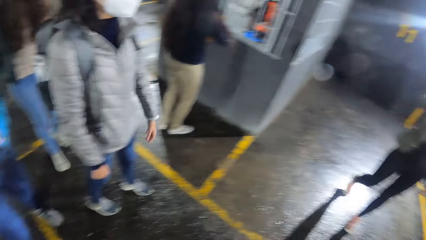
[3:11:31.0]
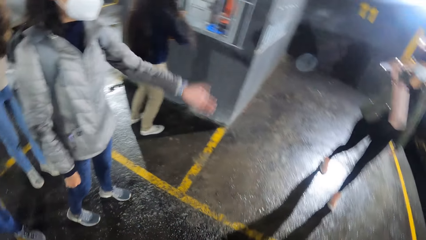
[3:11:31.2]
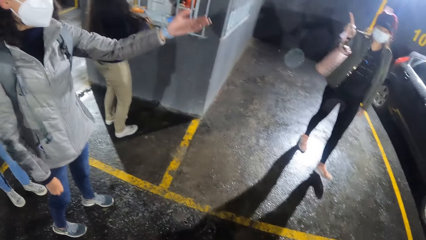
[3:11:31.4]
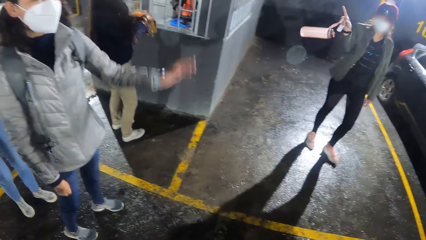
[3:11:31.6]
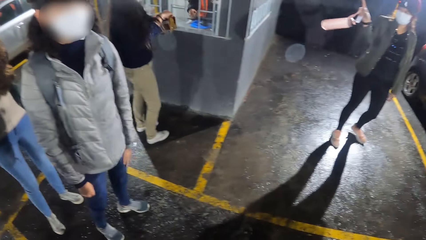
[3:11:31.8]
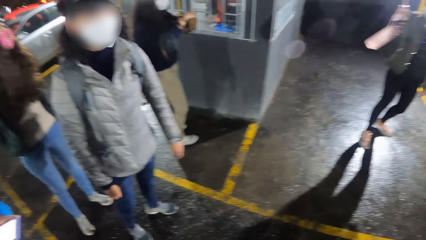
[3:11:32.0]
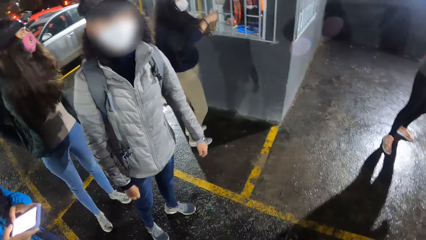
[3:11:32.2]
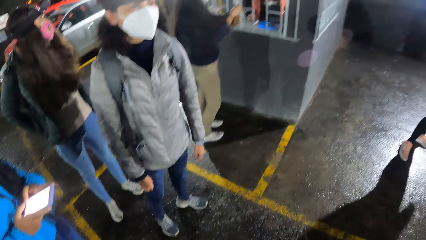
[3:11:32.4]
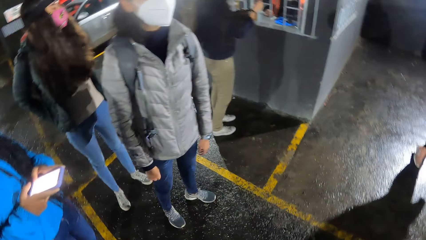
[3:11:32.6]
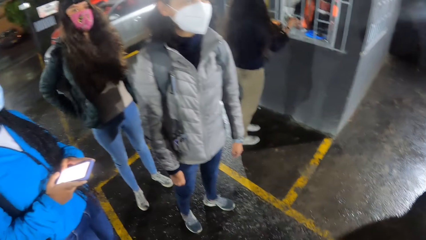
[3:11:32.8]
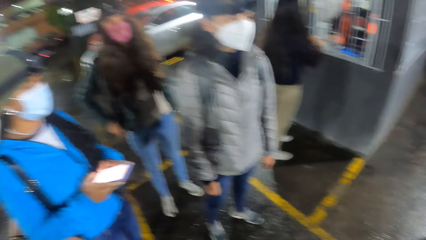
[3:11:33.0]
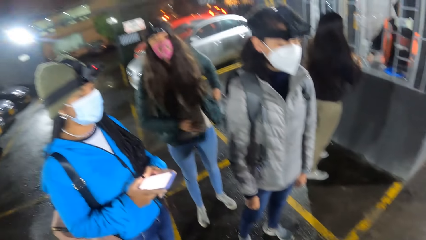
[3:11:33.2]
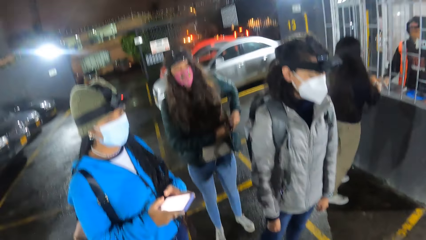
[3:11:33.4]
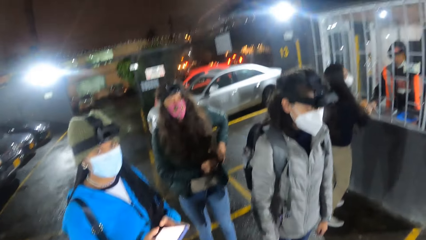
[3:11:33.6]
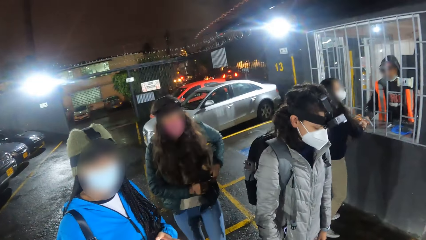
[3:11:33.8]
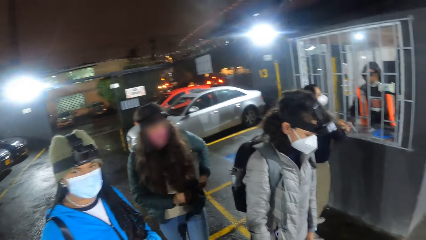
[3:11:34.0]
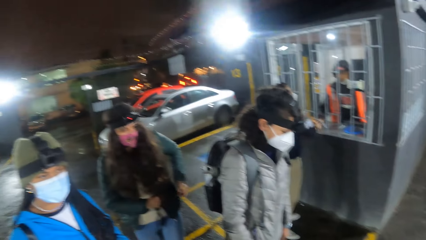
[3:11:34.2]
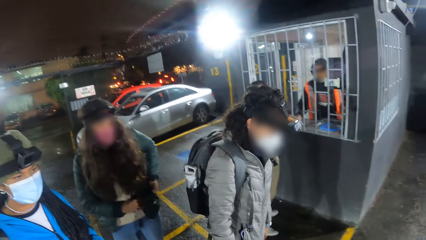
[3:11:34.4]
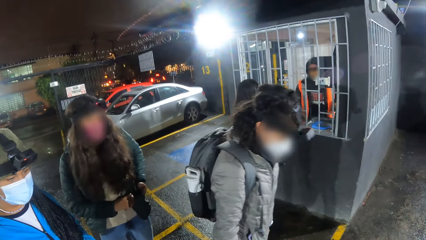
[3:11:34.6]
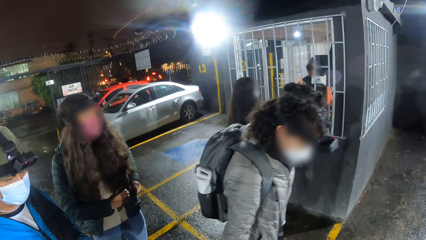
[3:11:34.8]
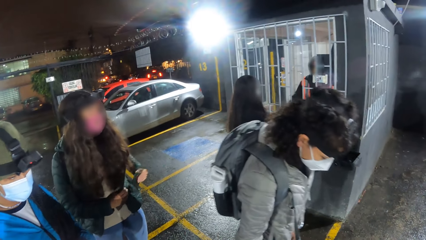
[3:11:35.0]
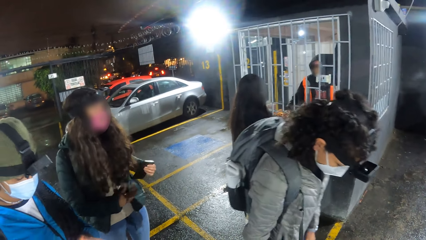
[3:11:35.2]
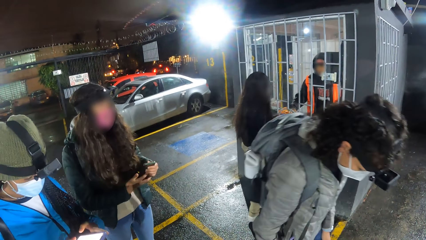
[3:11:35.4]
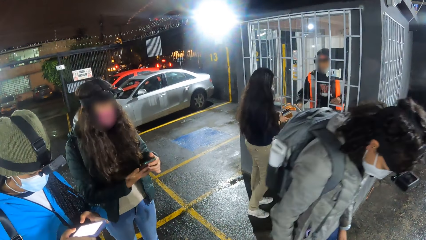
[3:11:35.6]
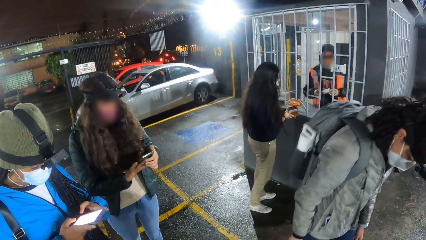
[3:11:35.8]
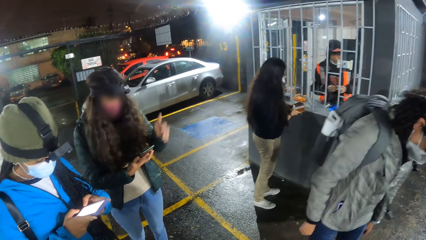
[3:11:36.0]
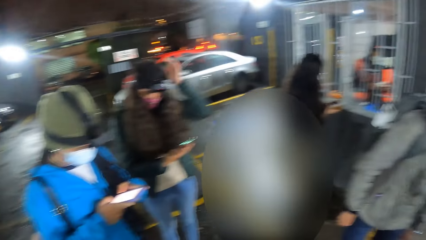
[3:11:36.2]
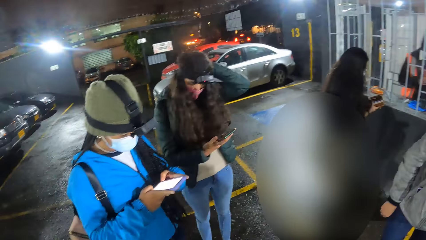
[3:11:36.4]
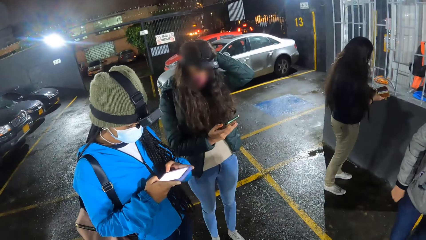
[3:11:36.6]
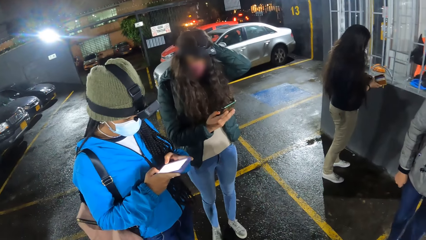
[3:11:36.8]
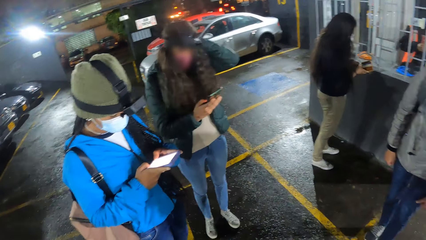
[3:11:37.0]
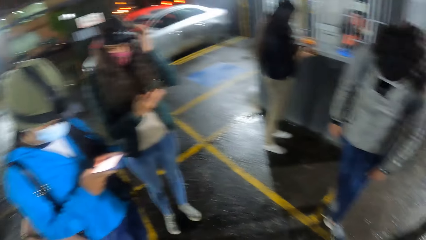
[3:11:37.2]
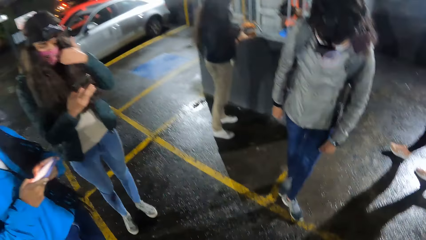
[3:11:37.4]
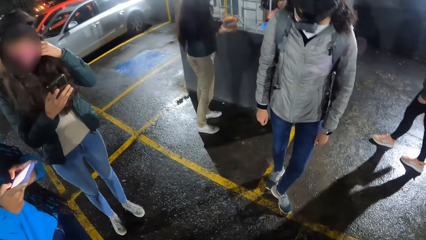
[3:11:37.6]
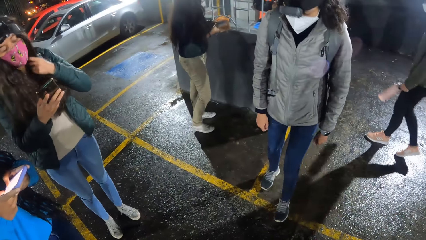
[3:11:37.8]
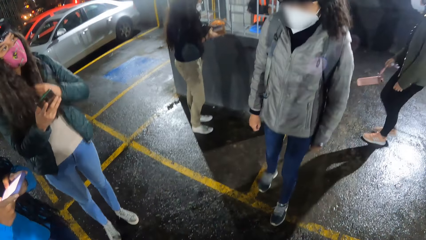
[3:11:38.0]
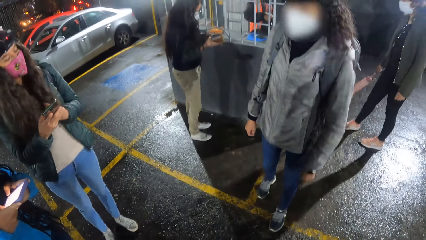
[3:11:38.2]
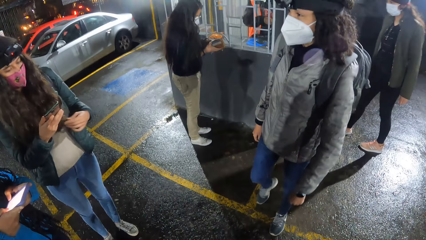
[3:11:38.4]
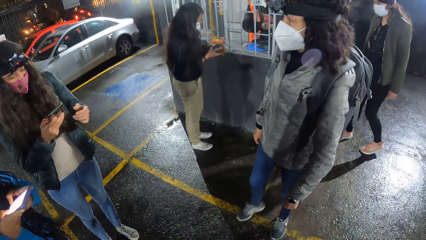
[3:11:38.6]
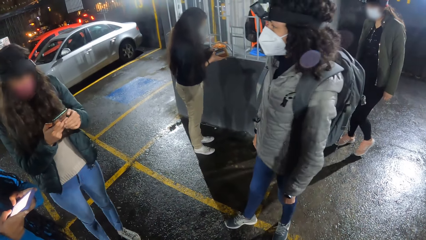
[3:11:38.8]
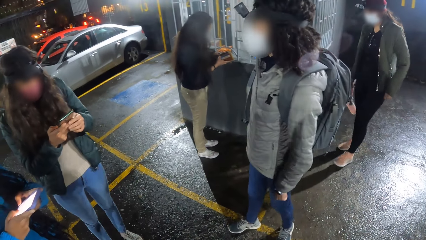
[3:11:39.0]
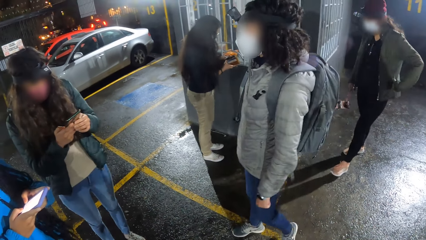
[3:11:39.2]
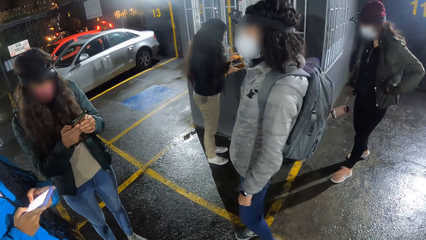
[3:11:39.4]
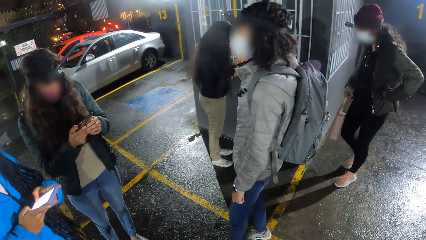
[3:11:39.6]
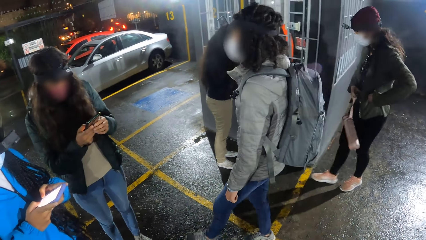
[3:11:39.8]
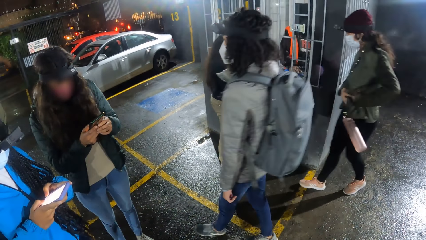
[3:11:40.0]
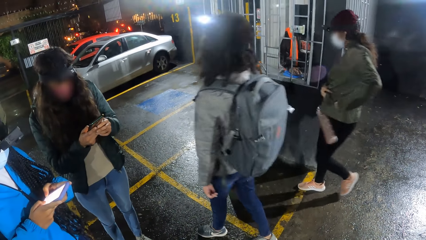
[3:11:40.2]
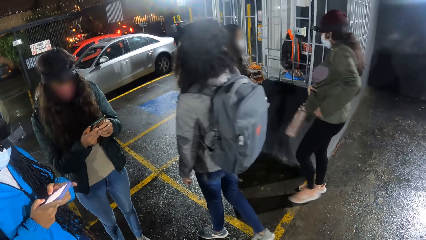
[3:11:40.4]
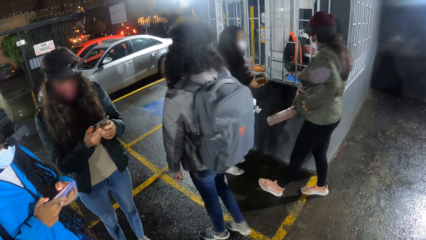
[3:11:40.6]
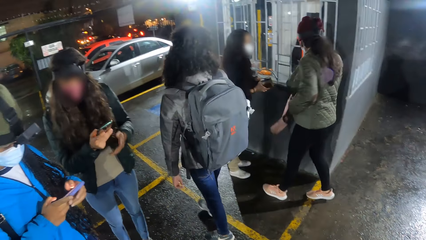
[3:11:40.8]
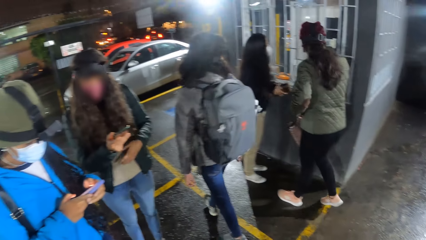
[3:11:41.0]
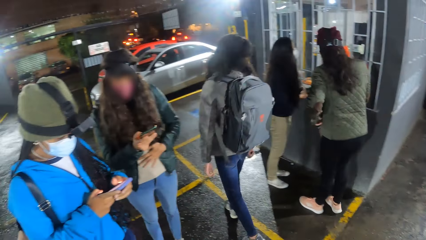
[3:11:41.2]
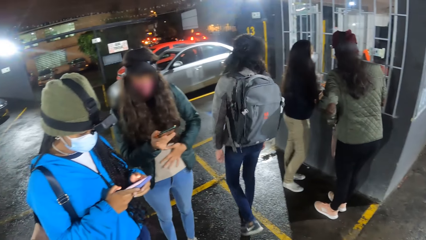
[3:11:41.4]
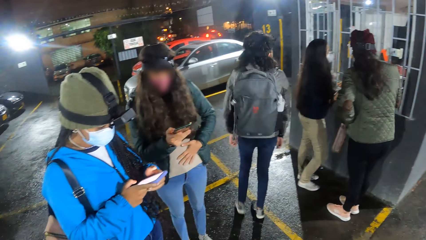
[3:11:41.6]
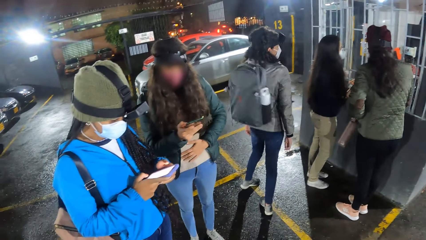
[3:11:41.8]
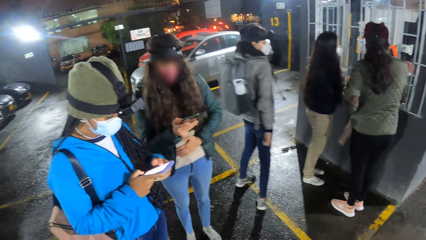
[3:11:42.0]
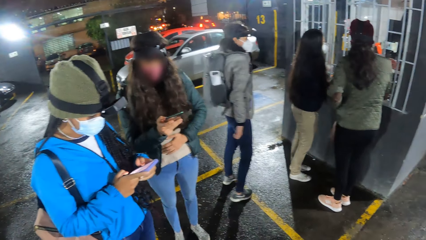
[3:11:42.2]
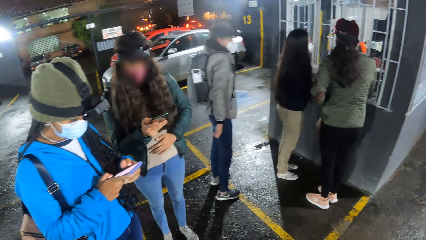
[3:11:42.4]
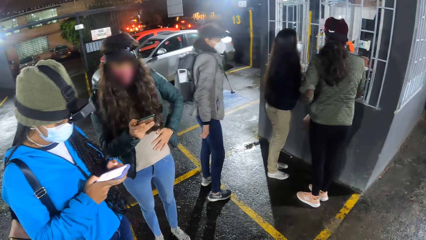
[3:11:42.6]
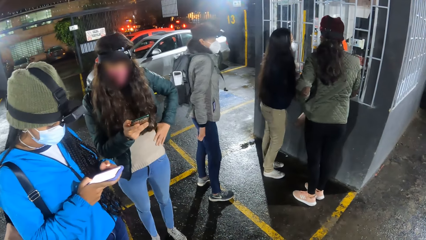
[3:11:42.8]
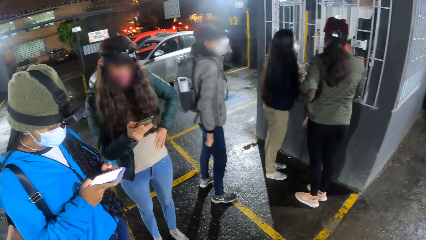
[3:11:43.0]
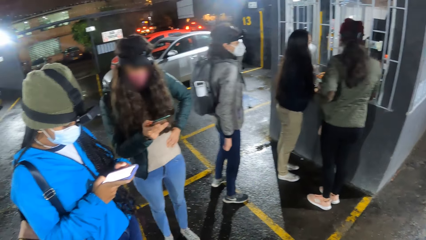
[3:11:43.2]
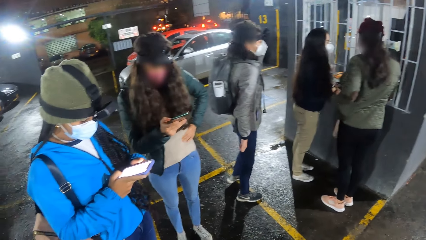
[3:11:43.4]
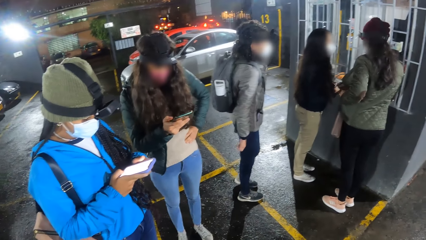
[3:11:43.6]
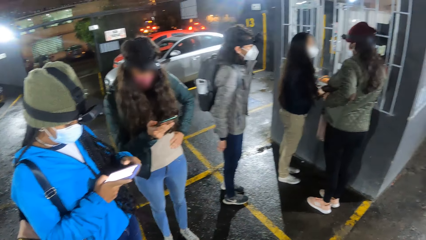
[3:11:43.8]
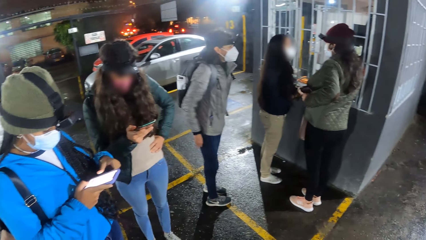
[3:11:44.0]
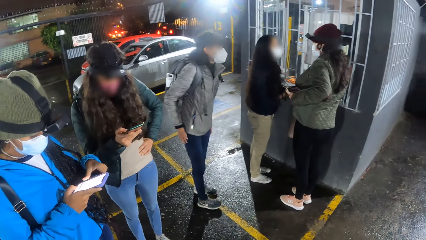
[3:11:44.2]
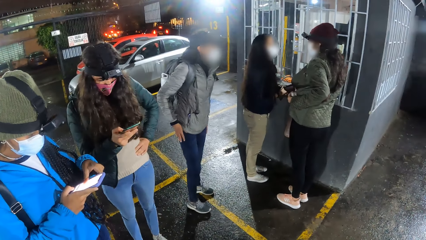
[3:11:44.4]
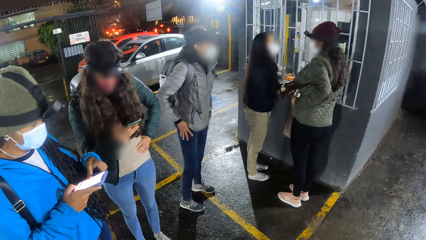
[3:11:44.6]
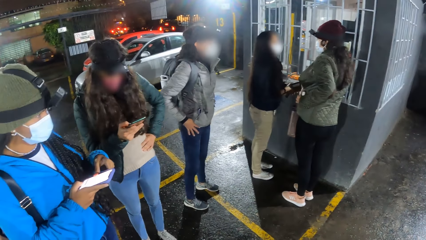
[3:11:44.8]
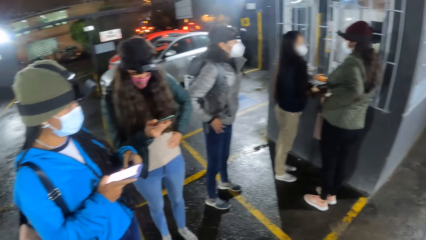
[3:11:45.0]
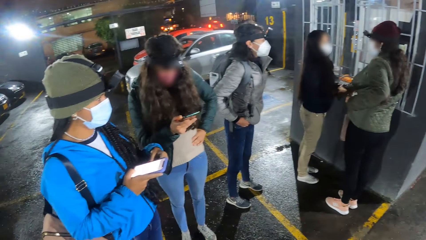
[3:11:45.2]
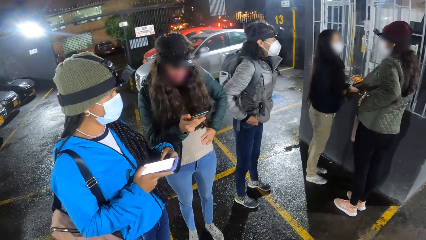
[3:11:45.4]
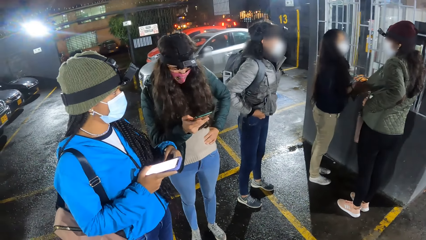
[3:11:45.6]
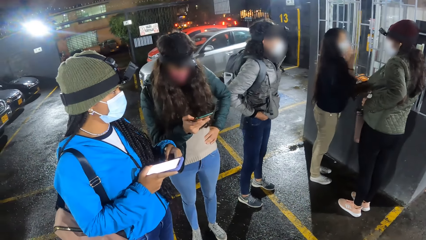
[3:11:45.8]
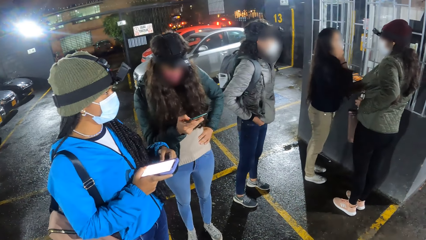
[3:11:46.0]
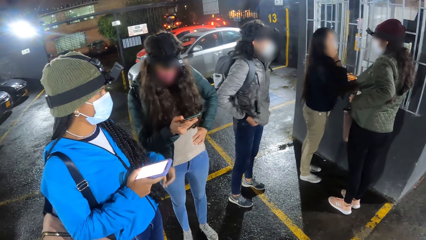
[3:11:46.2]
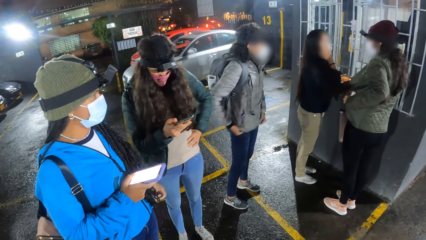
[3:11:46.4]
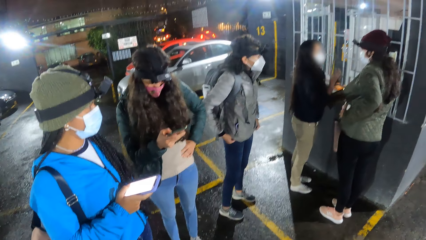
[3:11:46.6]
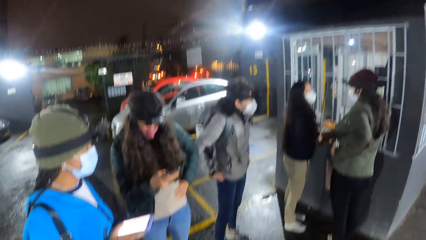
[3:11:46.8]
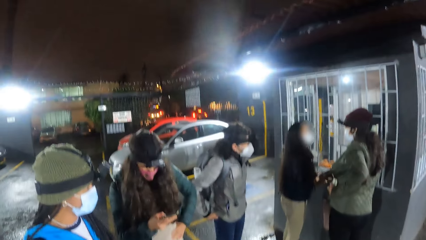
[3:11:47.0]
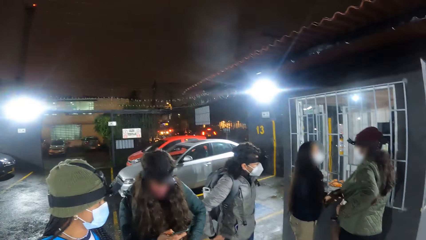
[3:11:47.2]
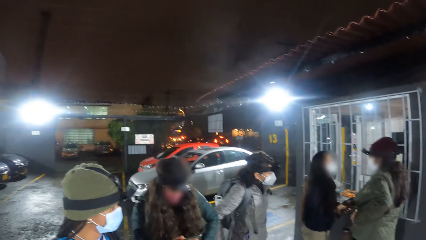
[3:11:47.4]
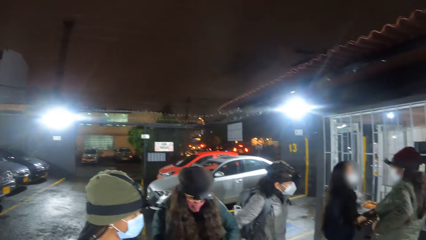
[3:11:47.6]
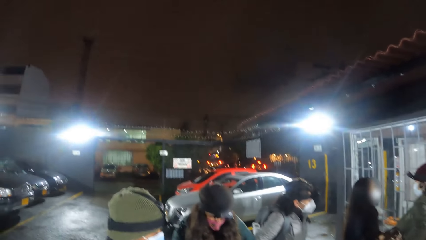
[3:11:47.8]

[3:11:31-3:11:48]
A woman gestures with her left hand. Another woman swings a bottle in her right hand. A third woman unzips the pocket of her jacket with both hands and removes a phone from the pocket of her jacket with both hands. A fourth woman operates the phone in both hands. The third woman operates the phone in her right hand. The second woman puts her right hand into the pocket of her jacket and removes the phone from the pocket of her jacket.
